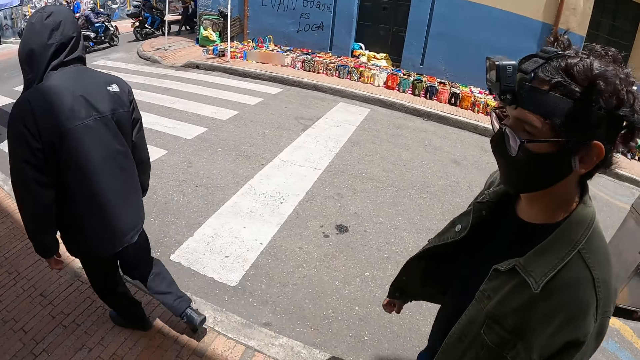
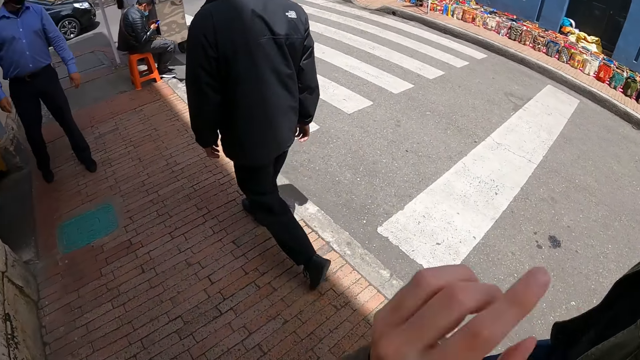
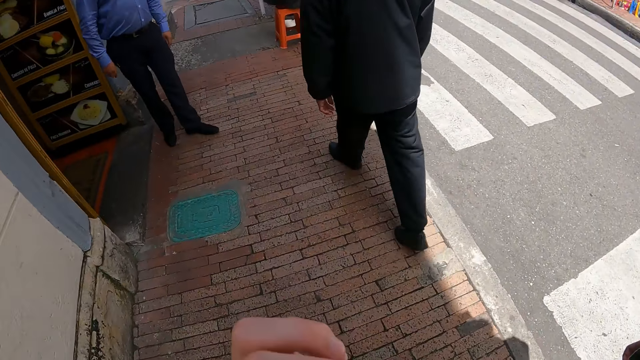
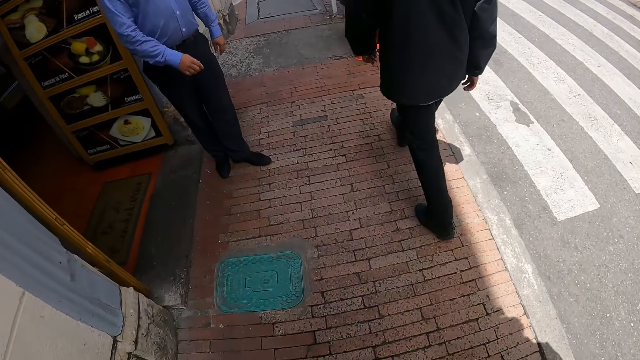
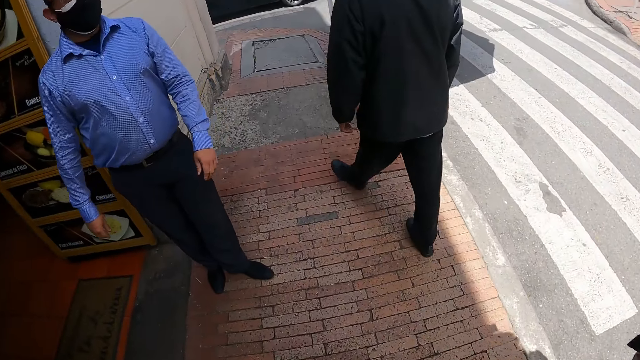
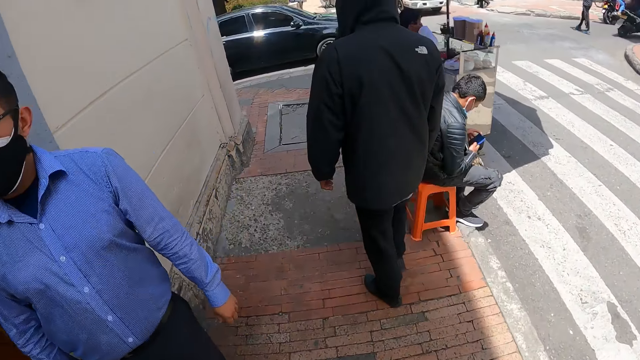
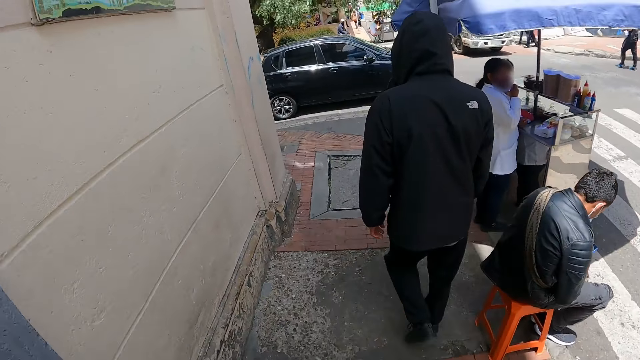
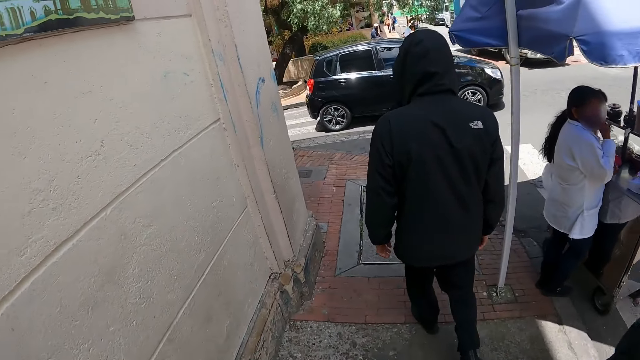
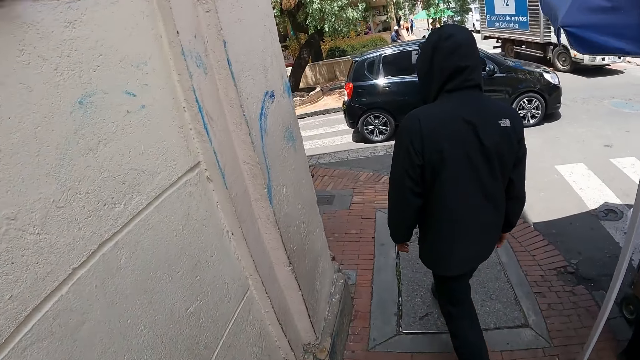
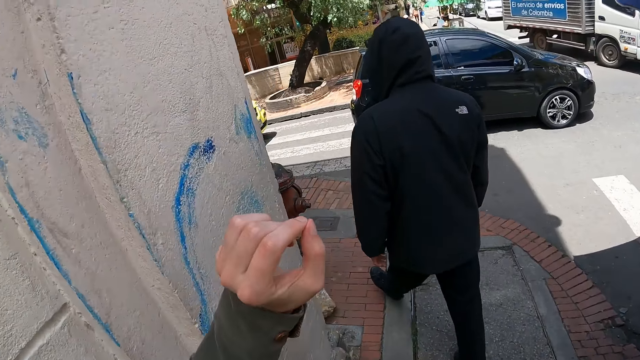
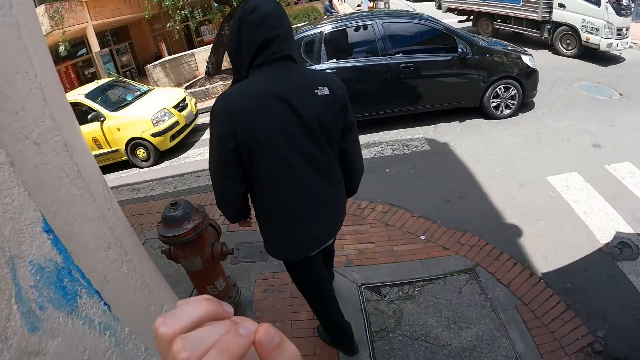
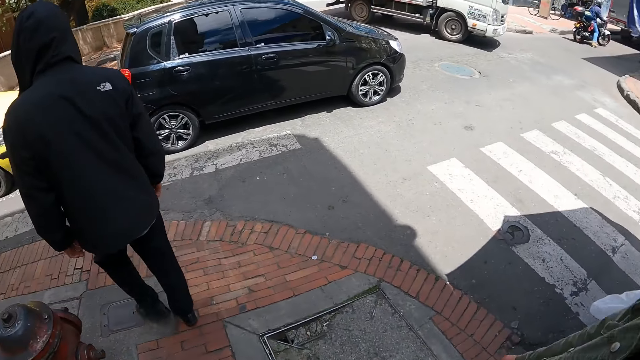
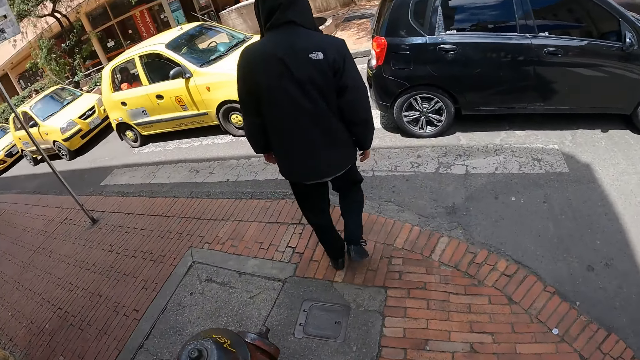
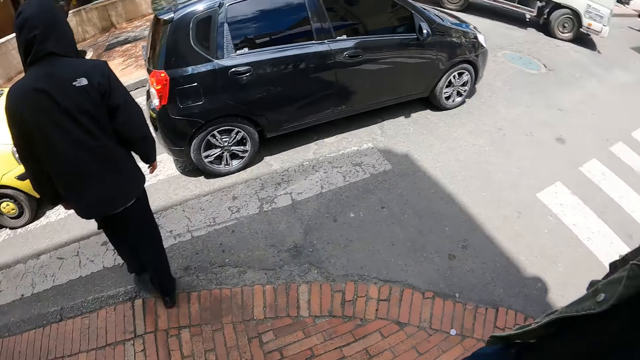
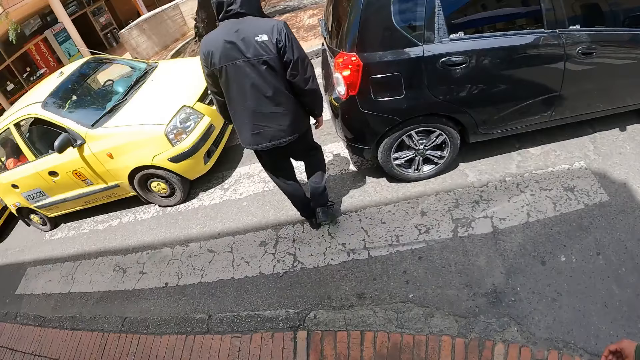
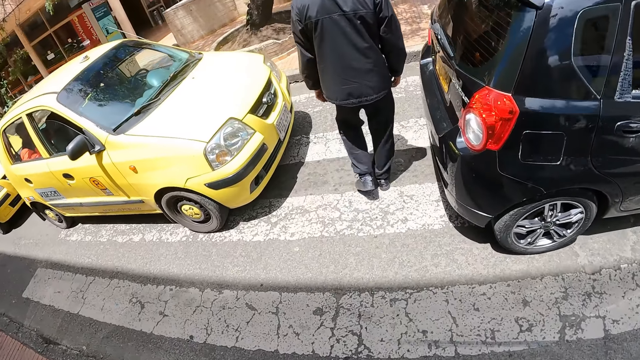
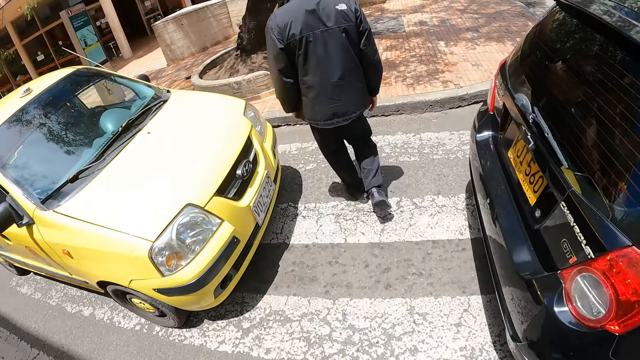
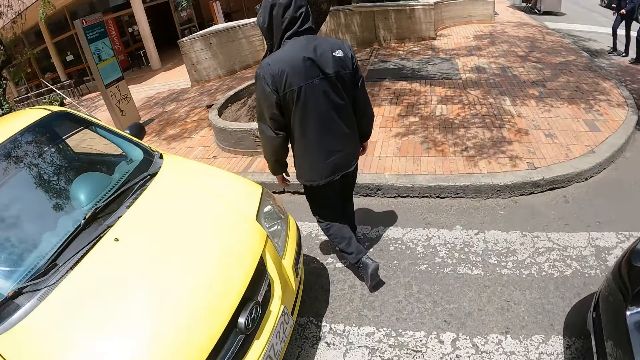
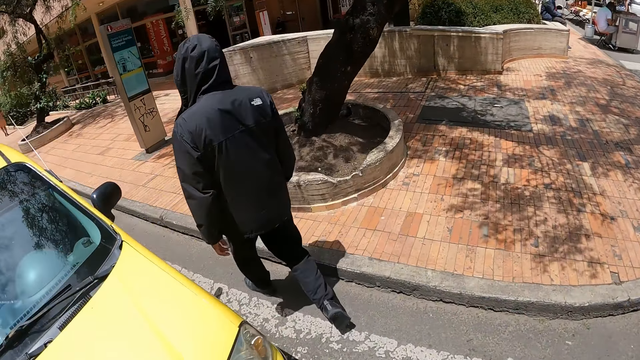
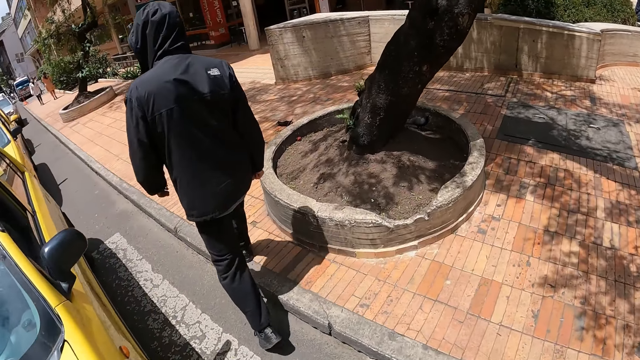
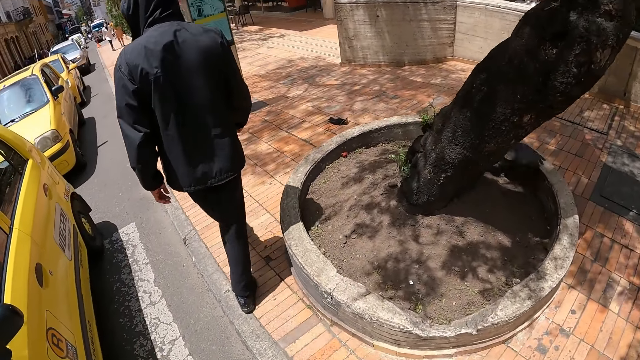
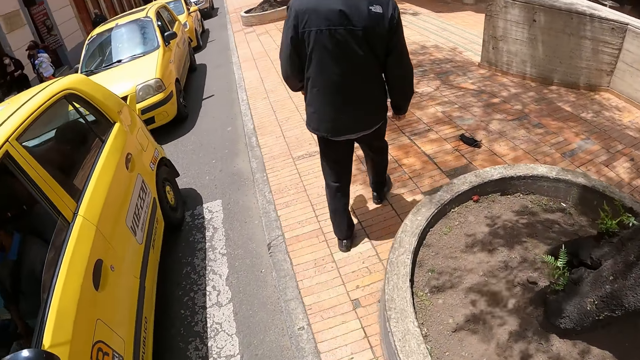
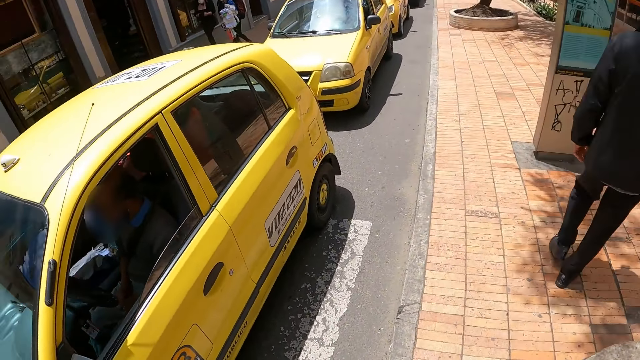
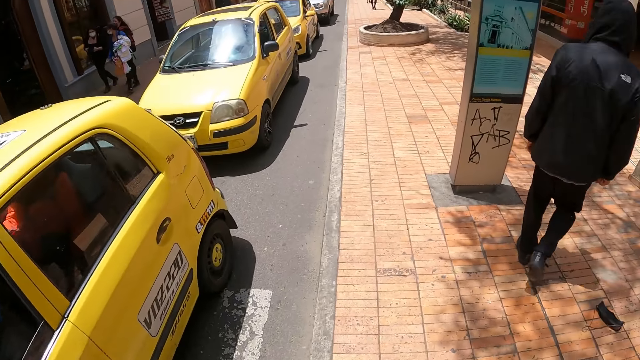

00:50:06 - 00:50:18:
The camera wearer raises the hand. A man walks on the pavement. Another man walks on the pavement. The camera wearer raises the hand and walks on the streets.

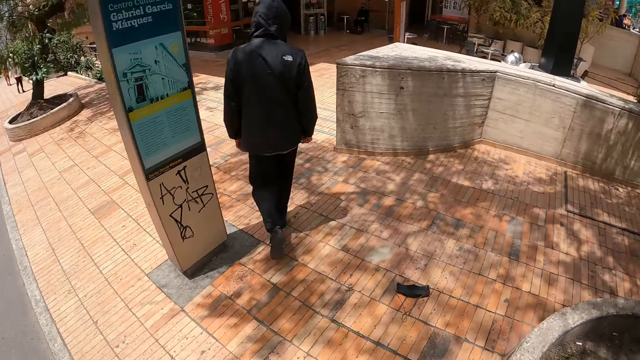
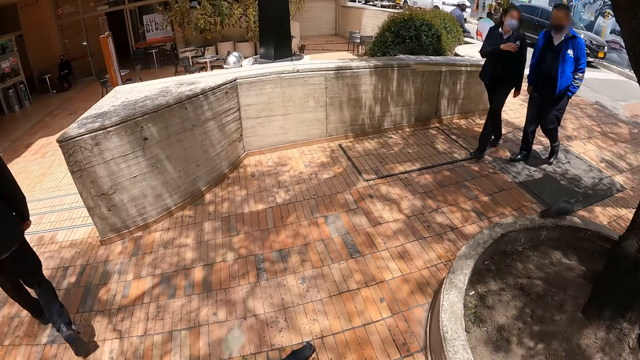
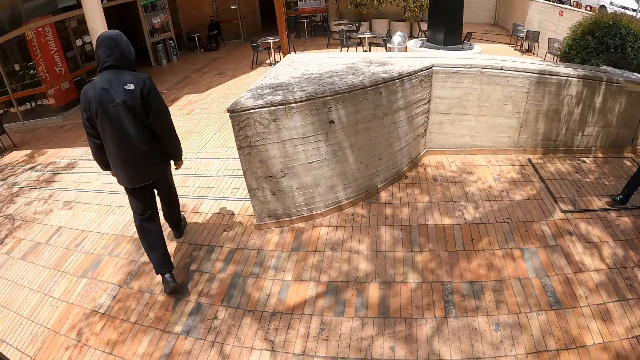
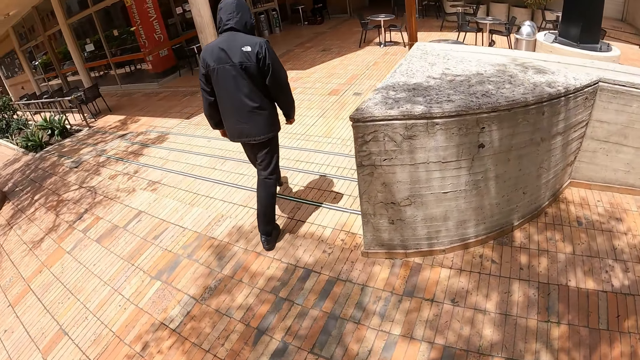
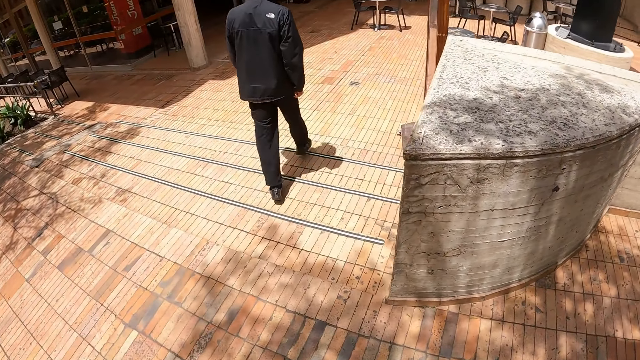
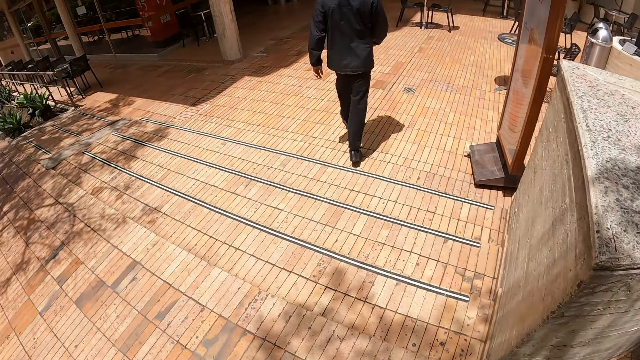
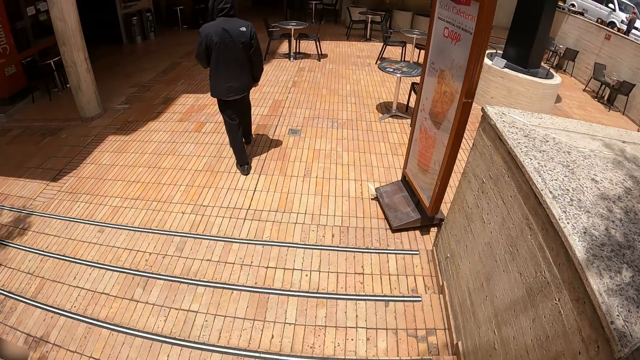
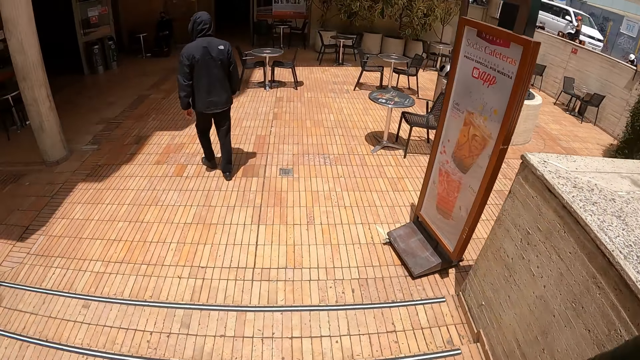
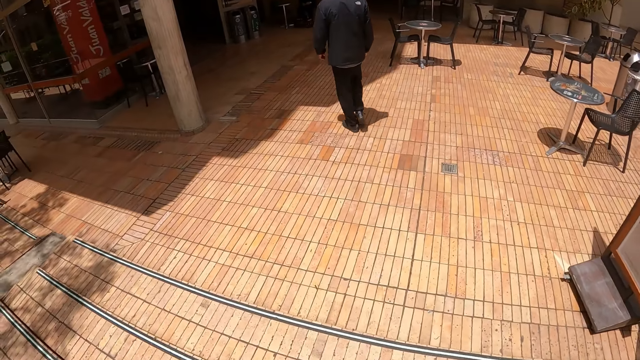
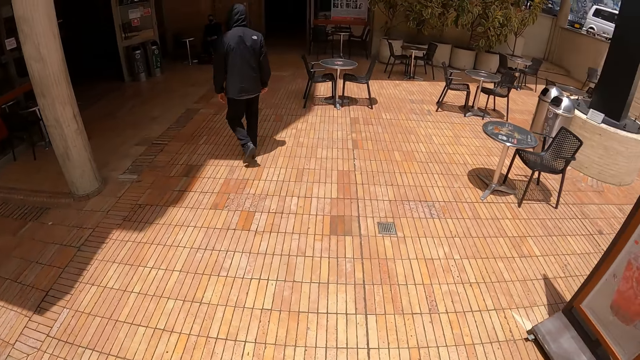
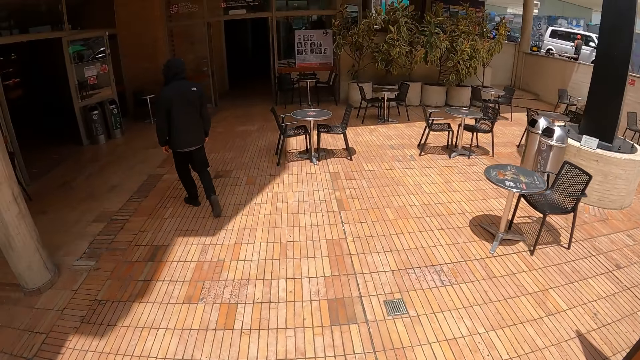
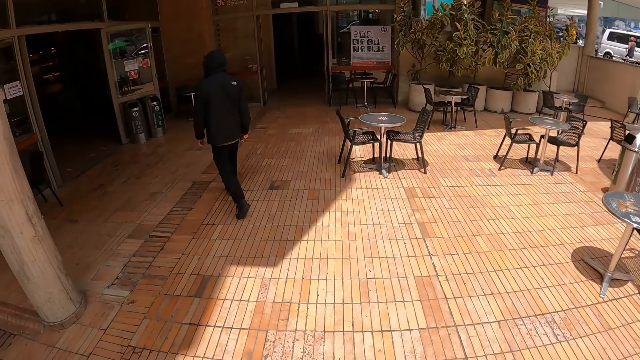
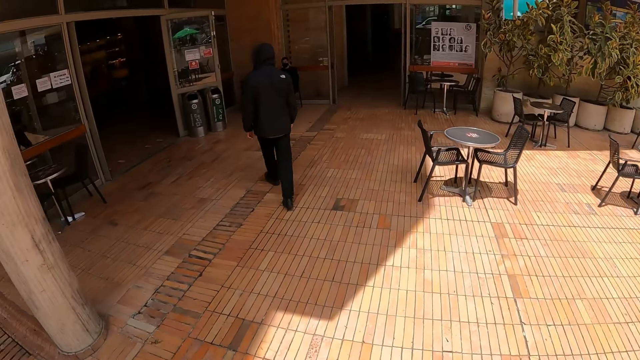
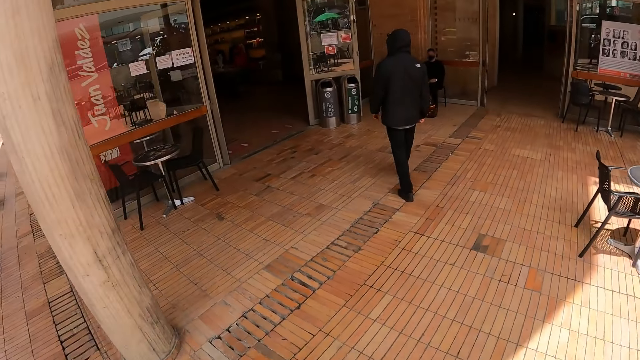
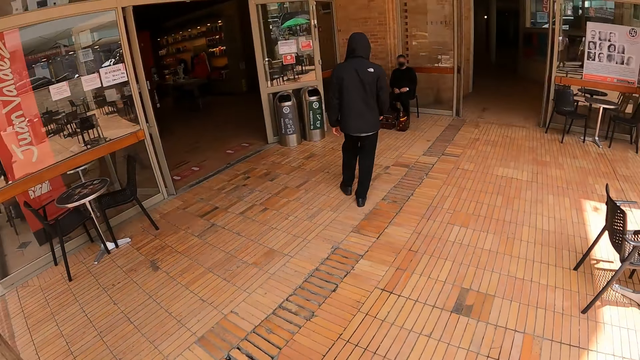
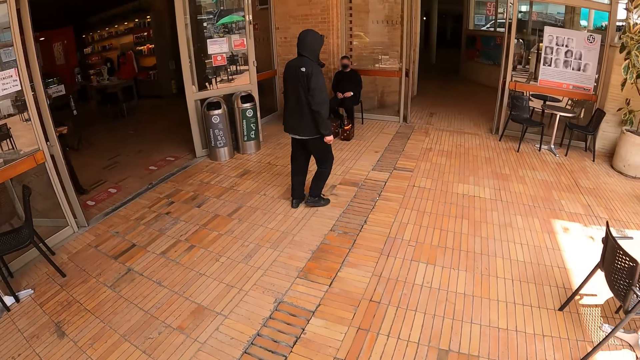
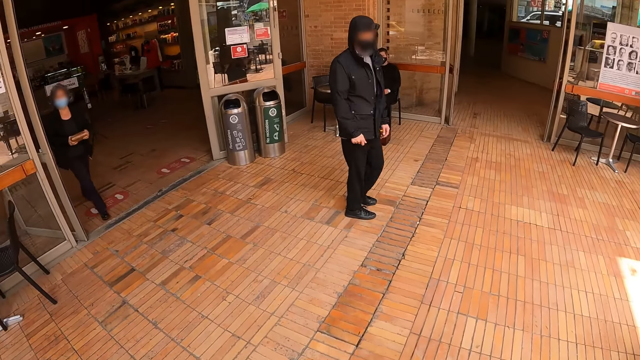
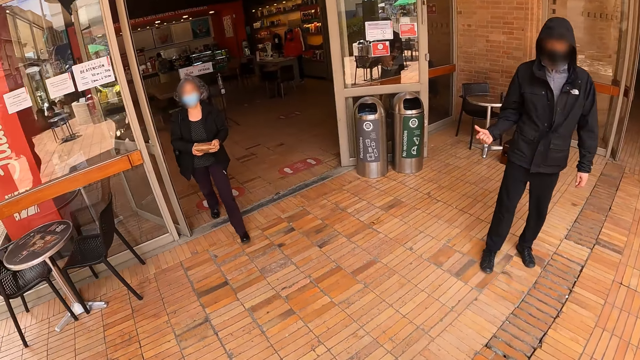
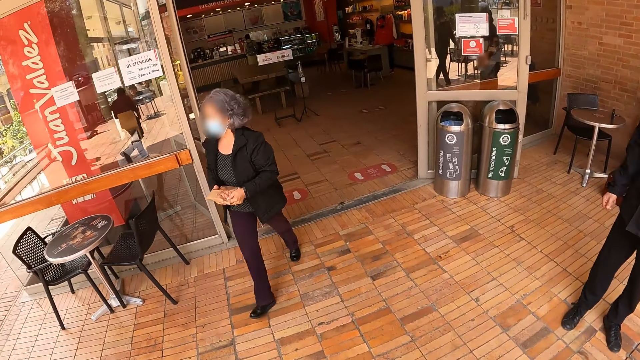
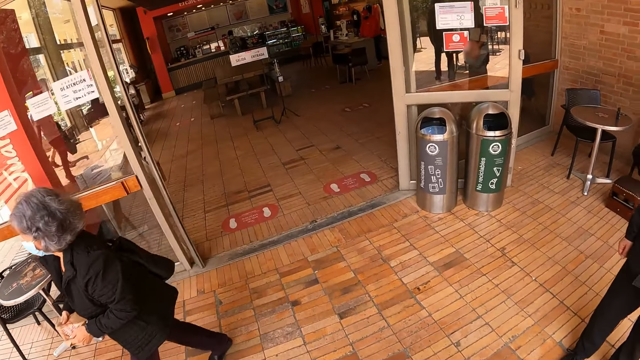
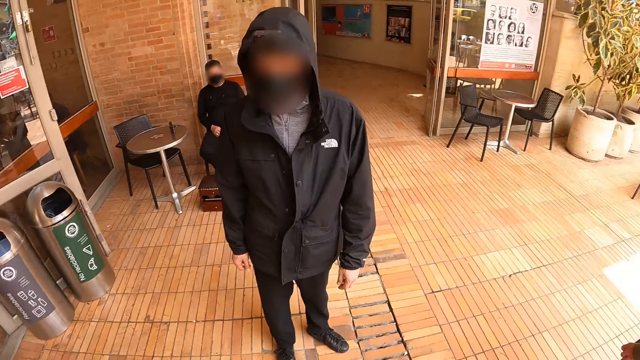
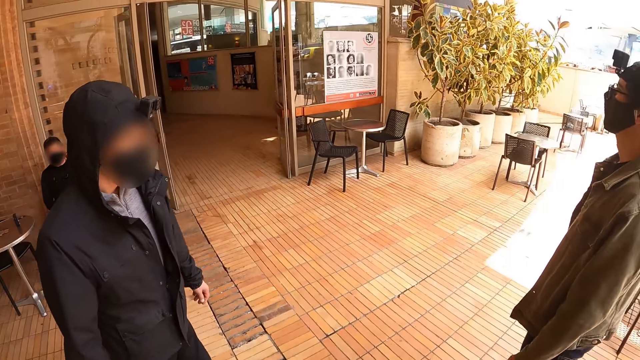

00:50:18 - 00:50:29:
A man looks around the building.
